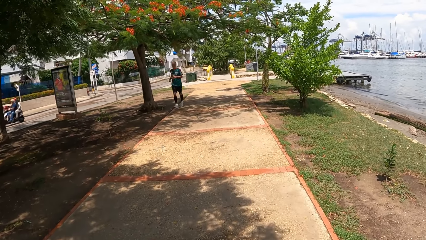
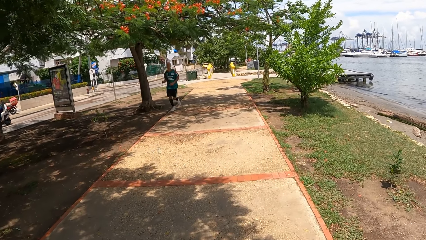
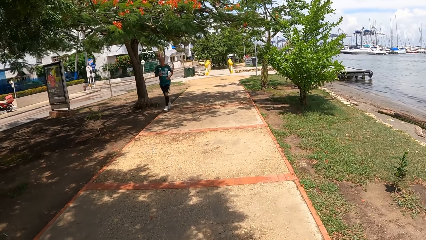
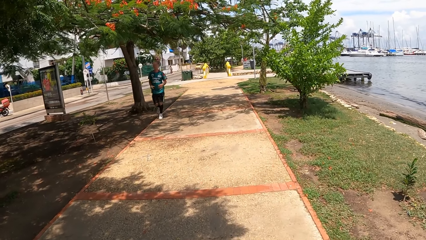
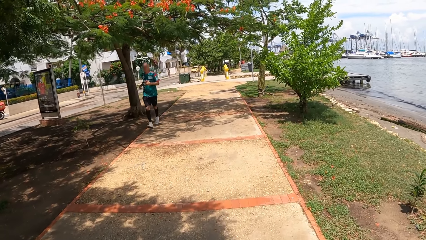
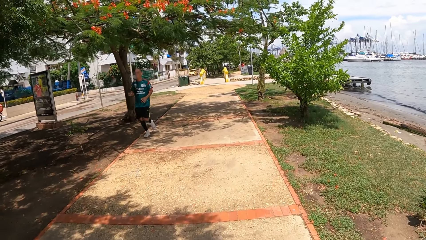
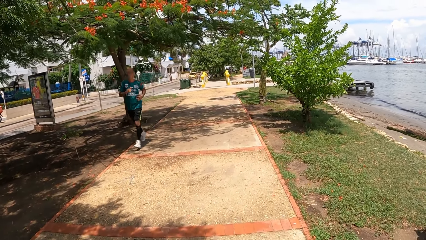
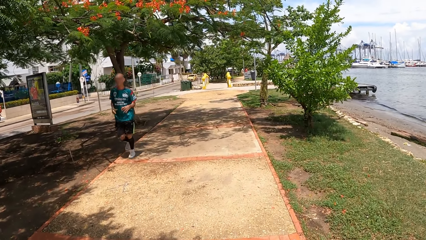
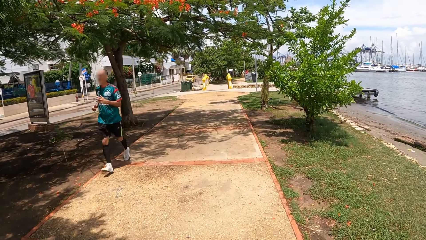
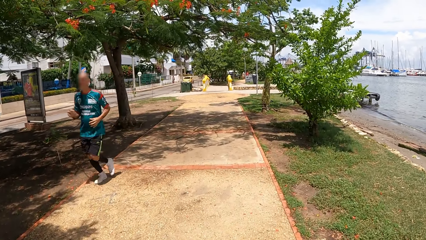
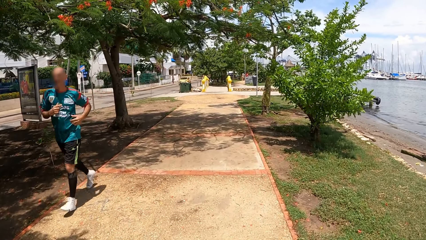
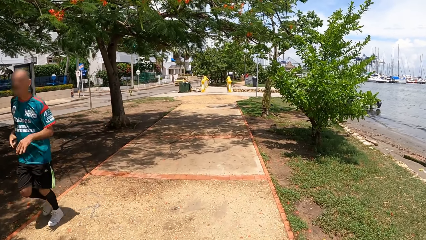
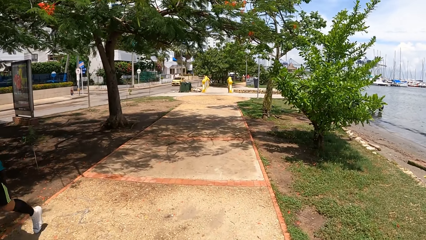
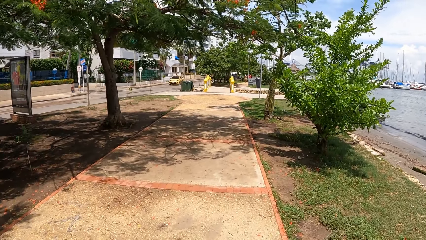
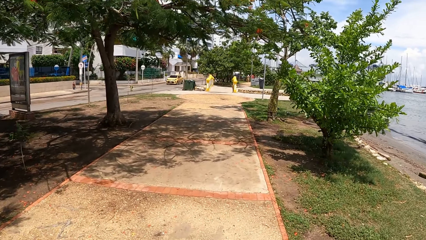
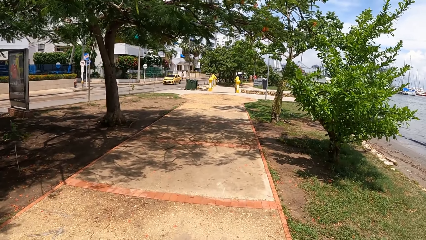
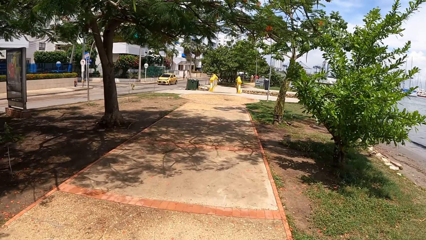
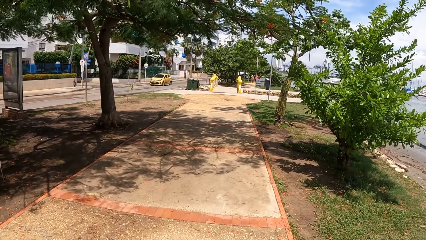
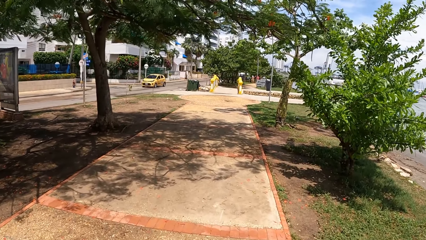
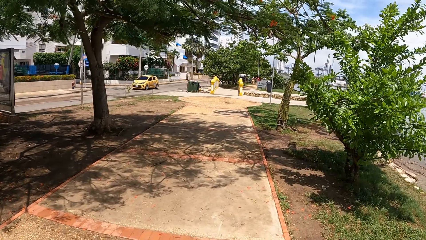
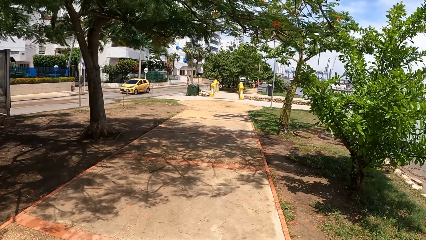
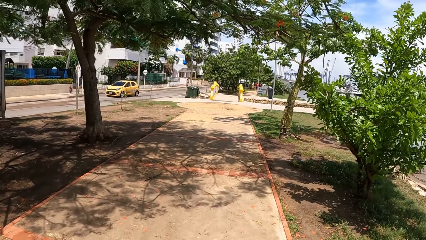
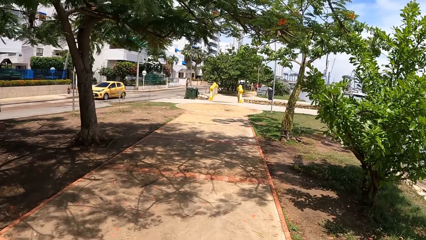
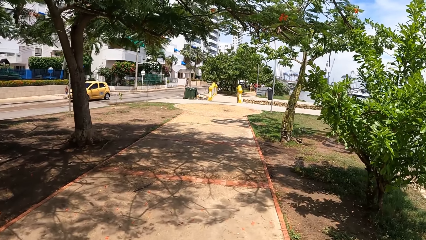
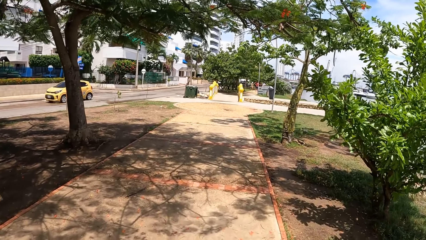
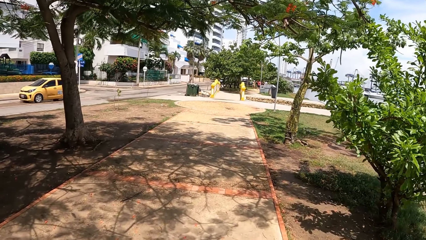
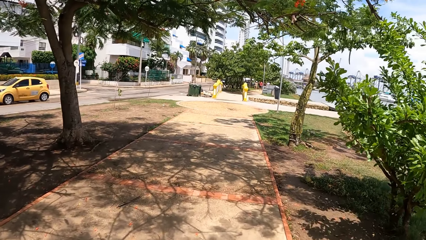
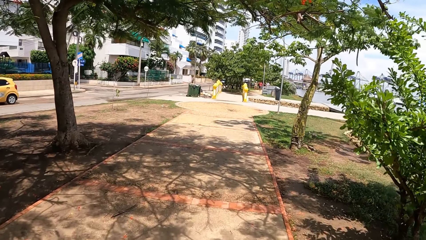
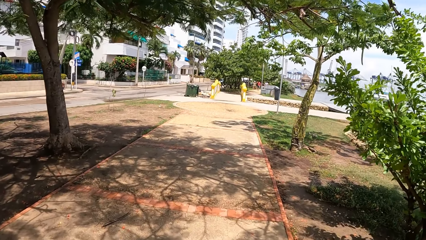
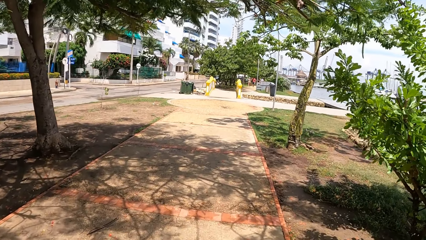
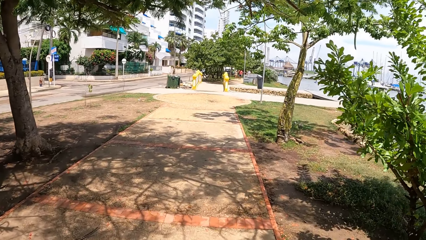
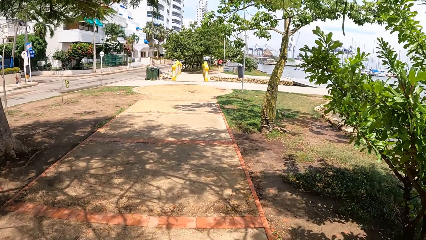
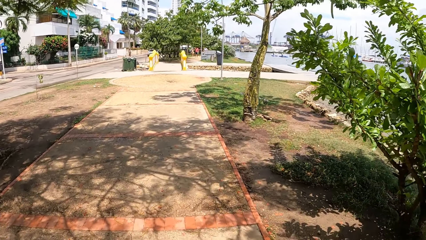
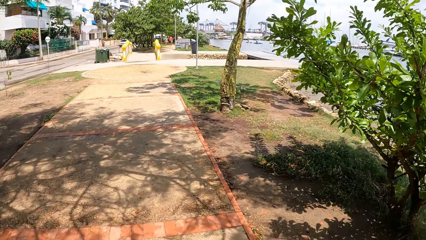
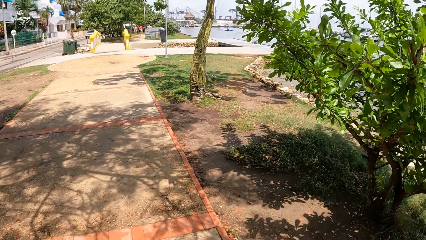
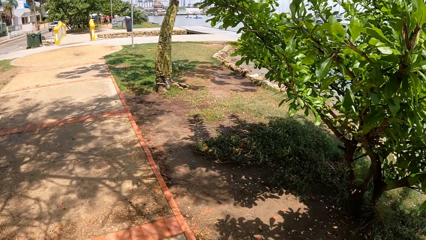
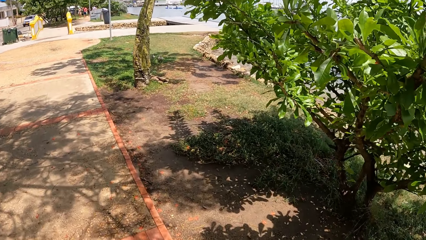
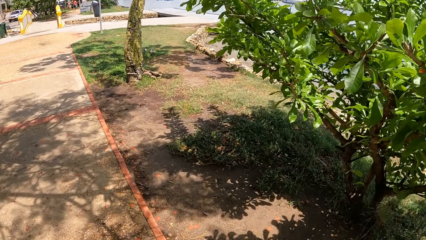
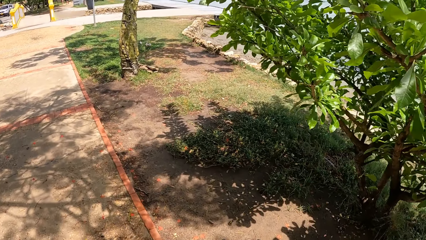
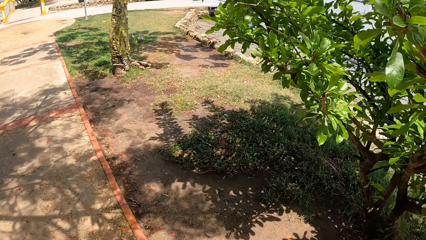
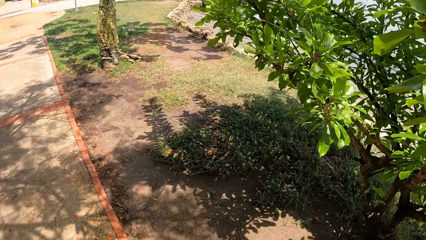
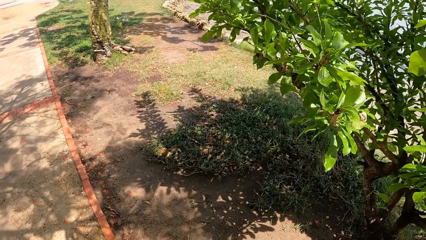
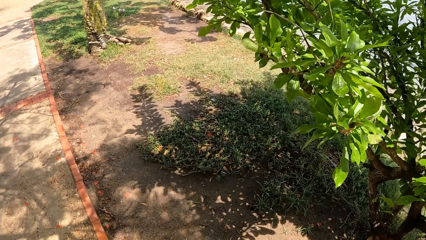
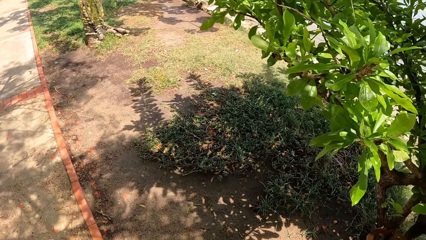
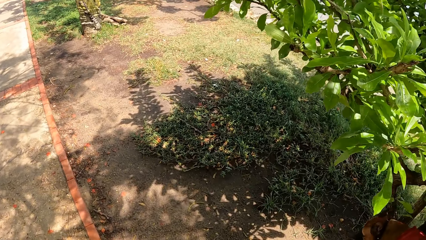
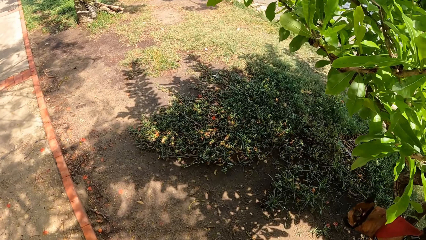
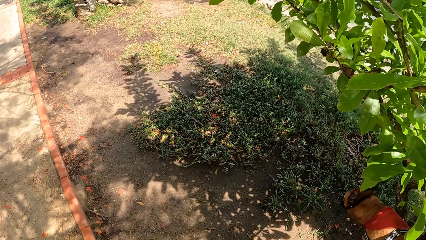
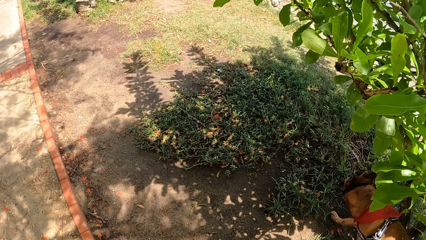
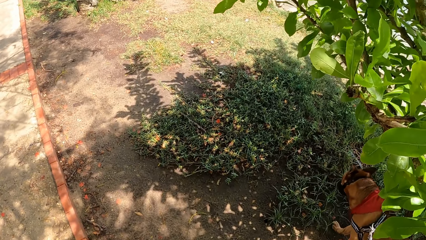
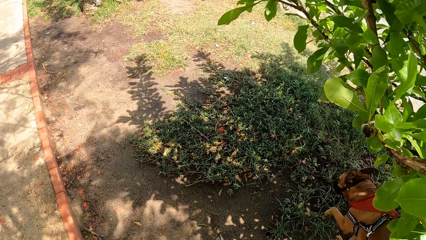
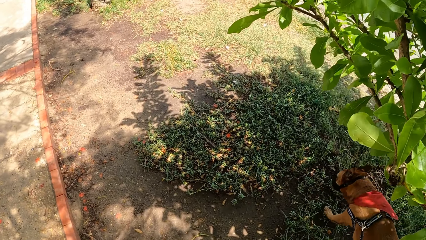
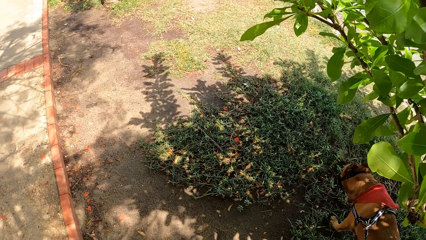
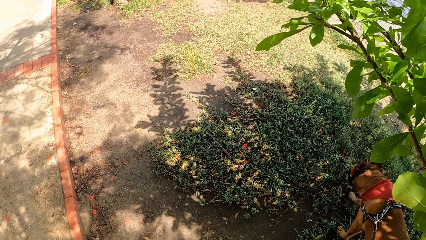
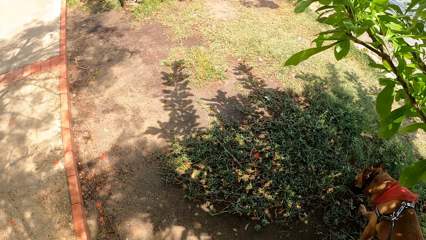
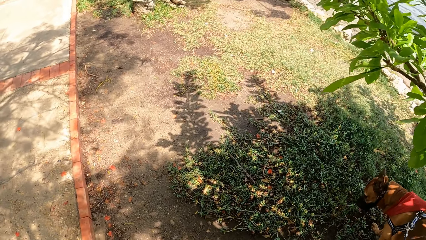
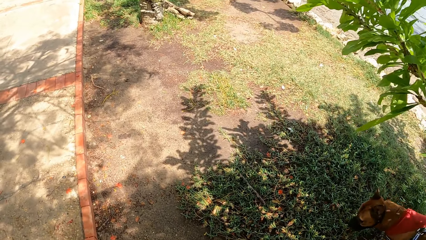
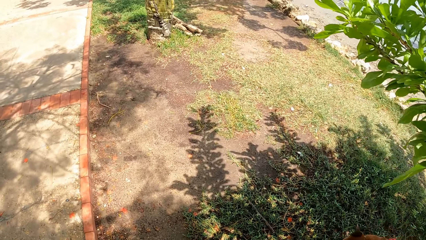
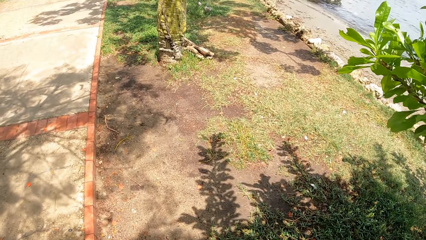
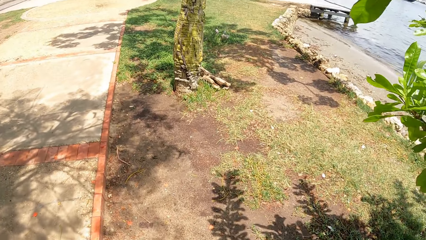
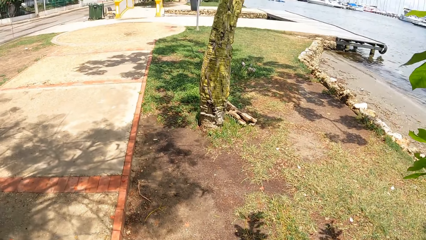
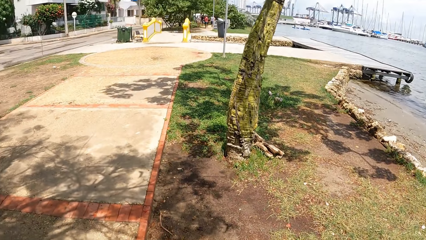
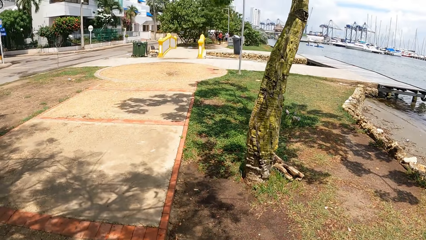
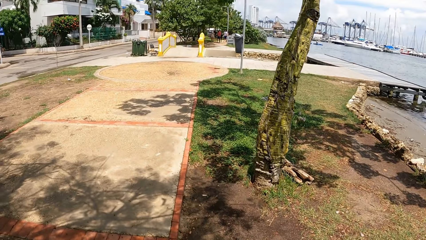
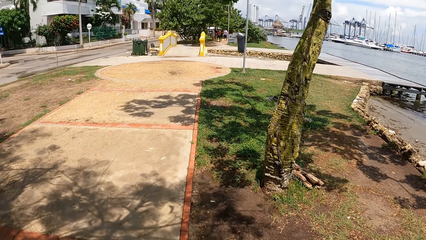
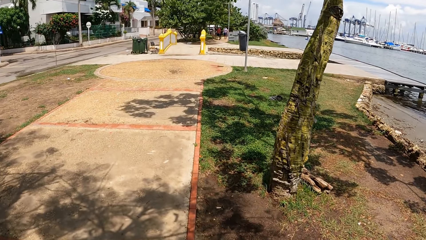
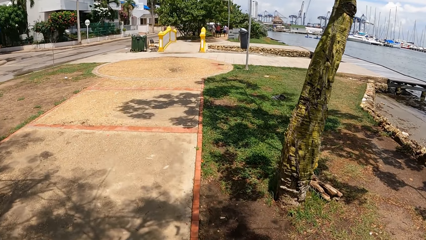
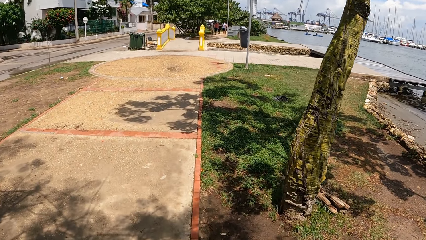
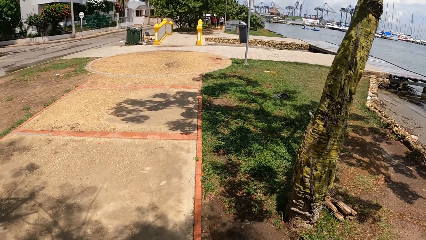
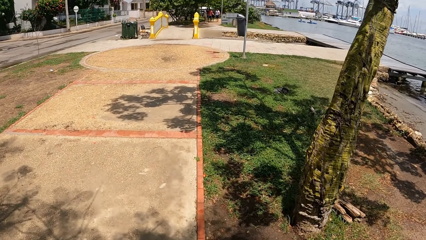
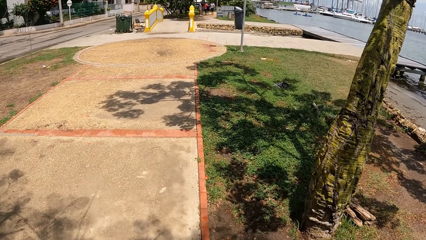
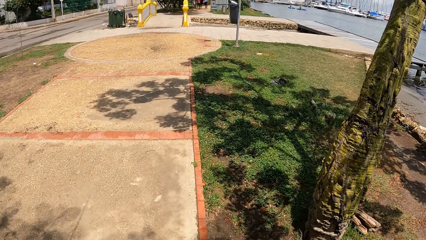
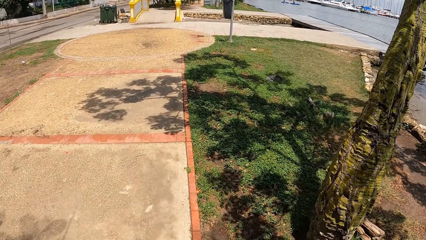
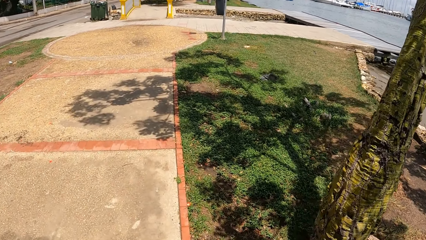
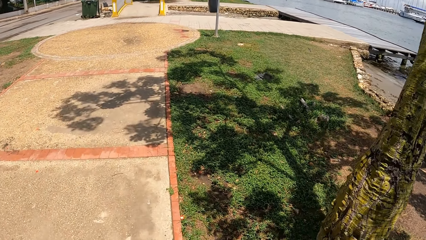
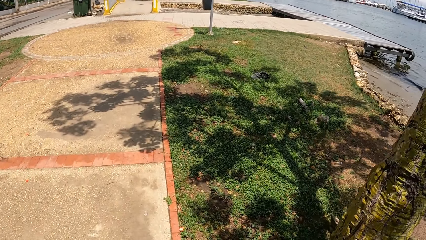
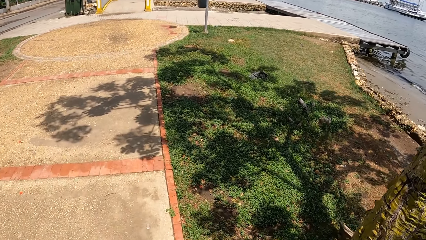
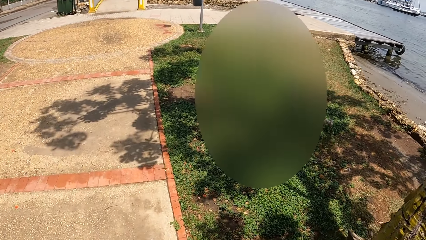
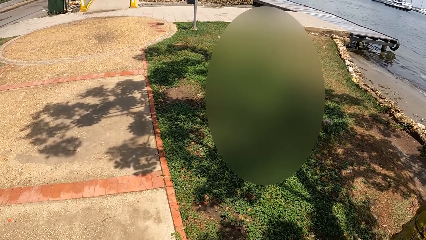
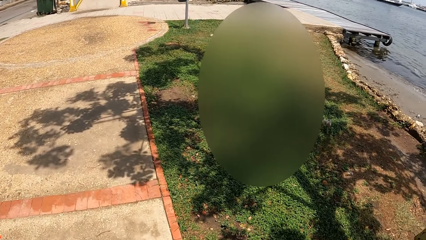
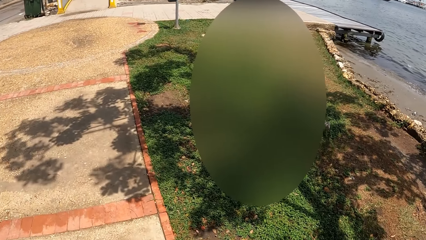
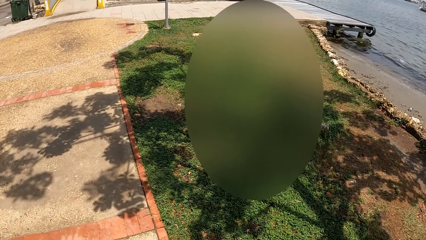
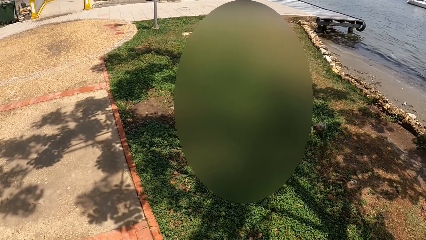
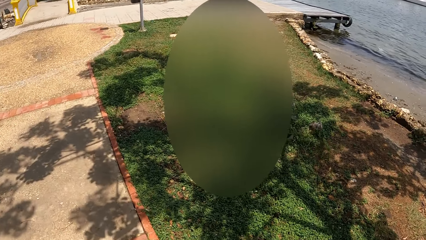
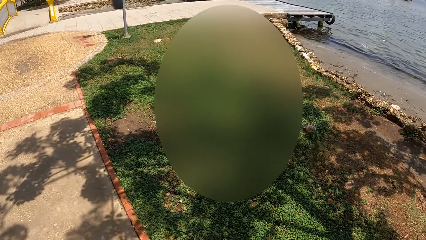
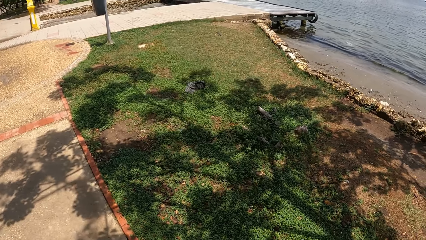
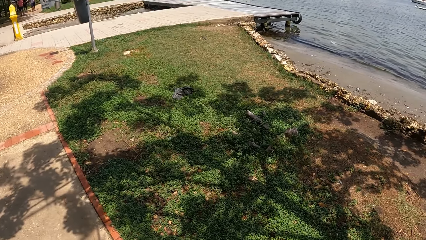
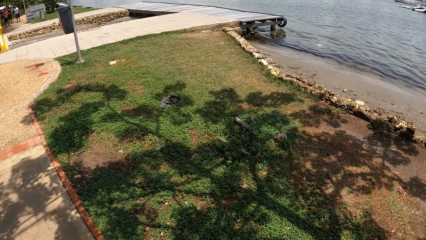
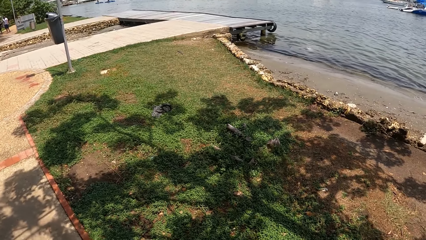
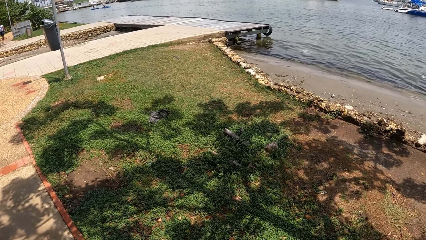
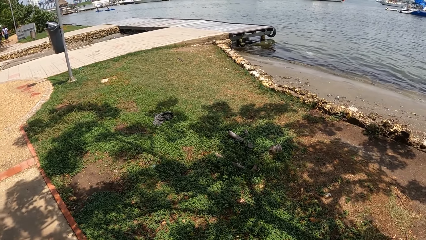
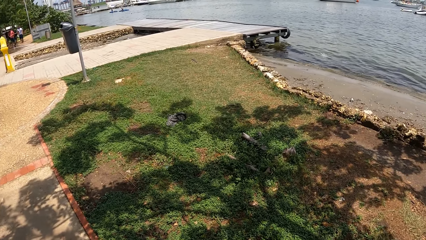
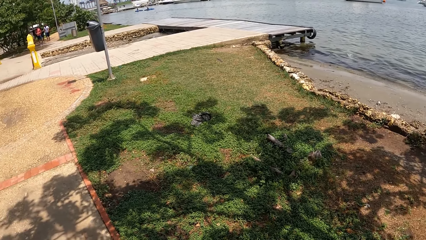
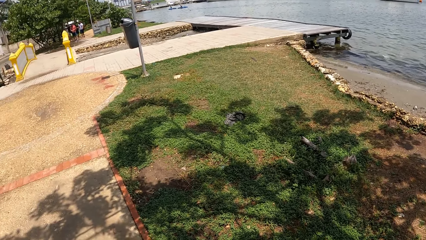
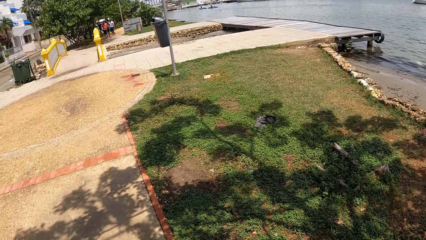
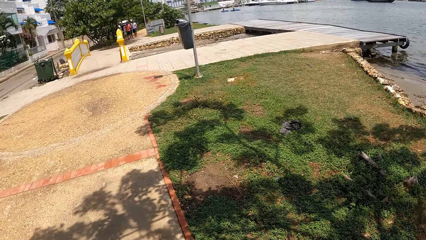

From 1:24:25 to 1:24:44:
The camera wearer walks around. They look around. They look around again.
